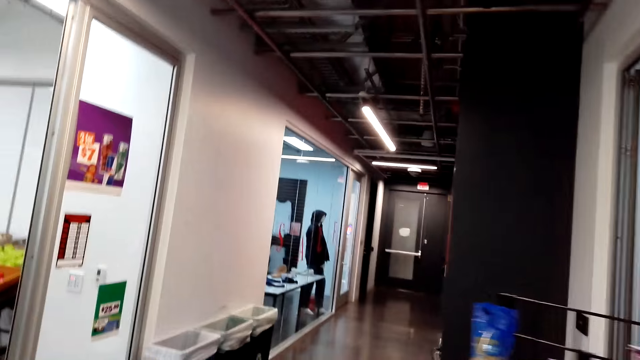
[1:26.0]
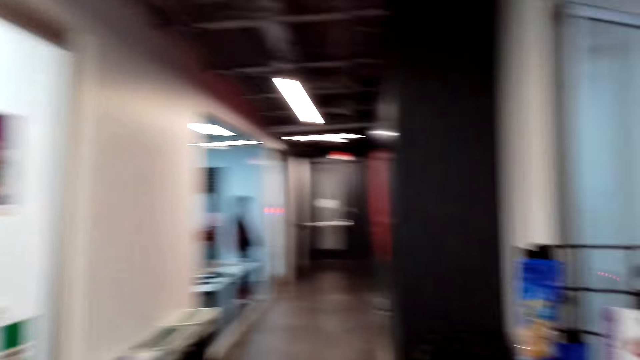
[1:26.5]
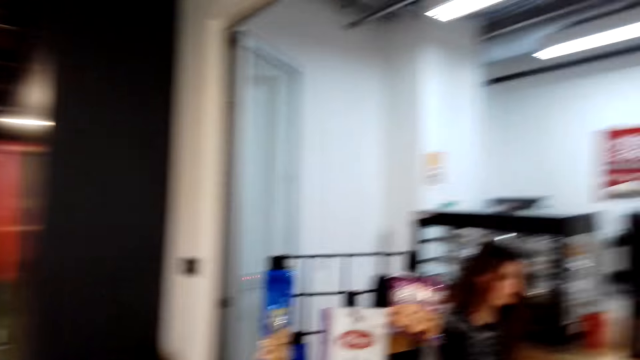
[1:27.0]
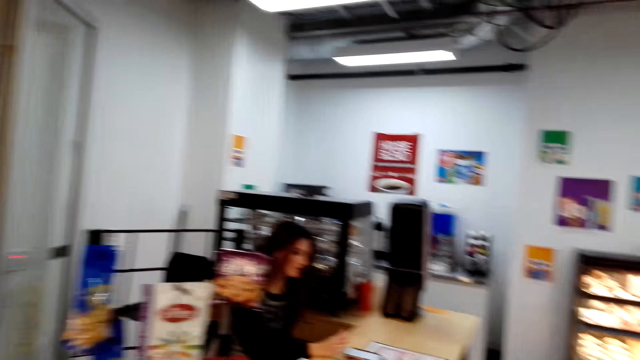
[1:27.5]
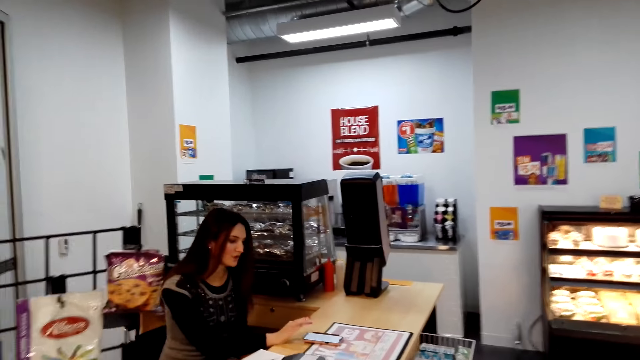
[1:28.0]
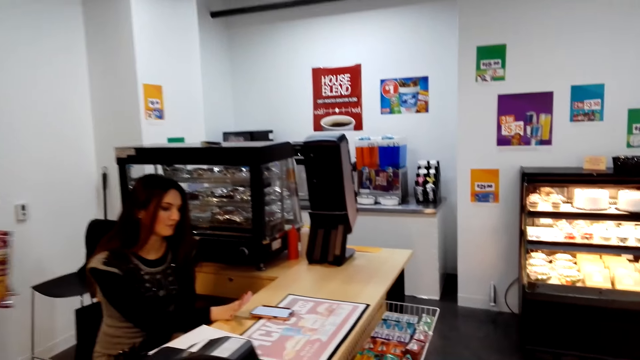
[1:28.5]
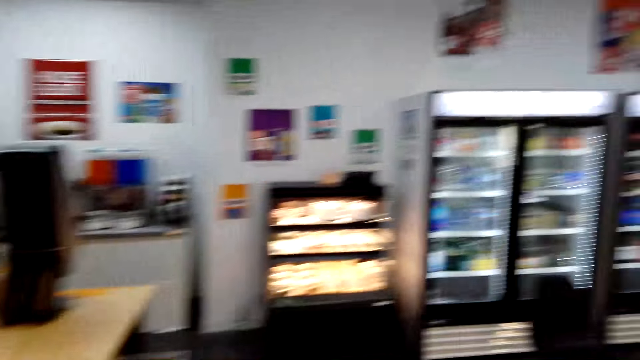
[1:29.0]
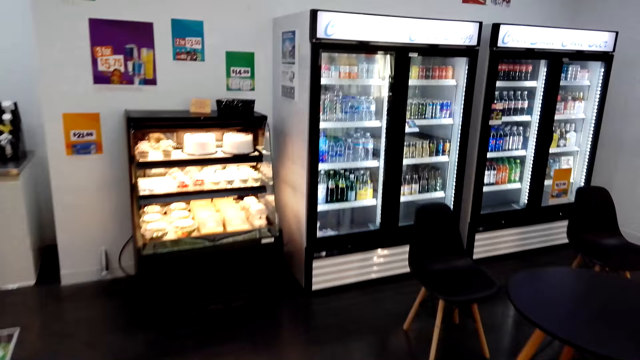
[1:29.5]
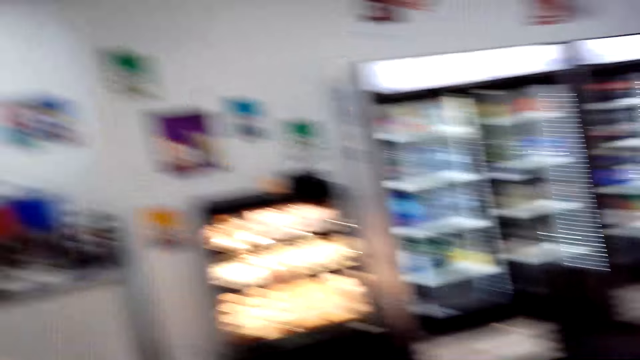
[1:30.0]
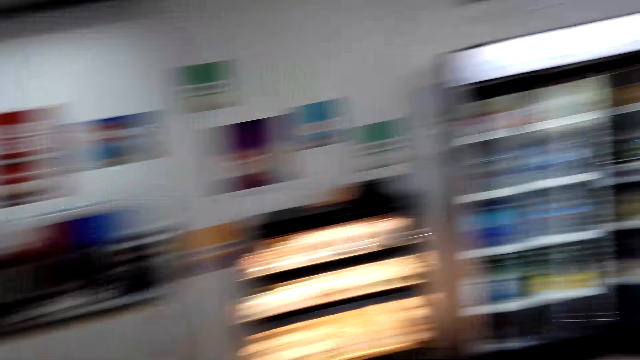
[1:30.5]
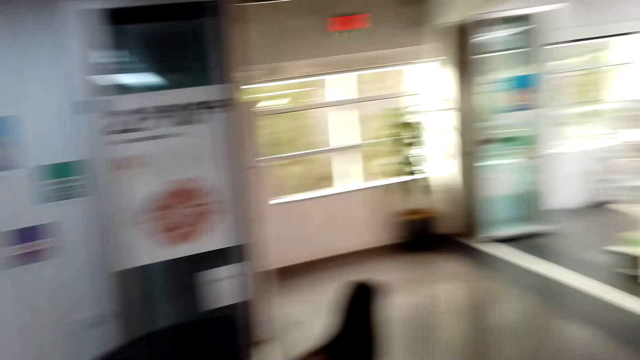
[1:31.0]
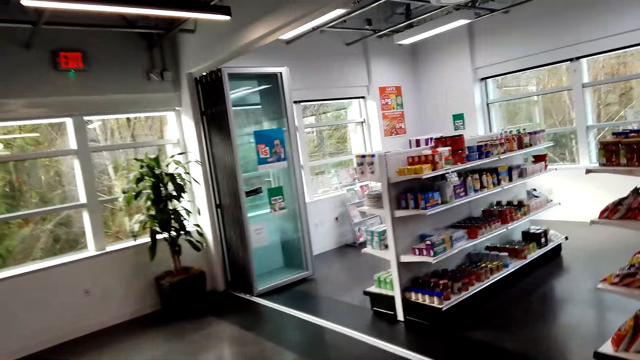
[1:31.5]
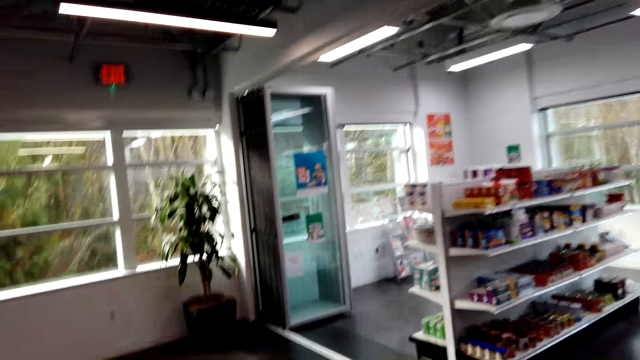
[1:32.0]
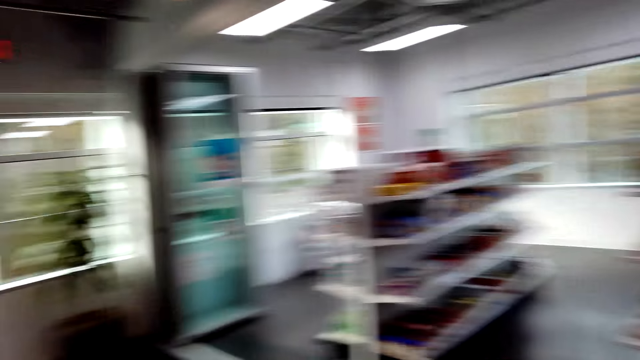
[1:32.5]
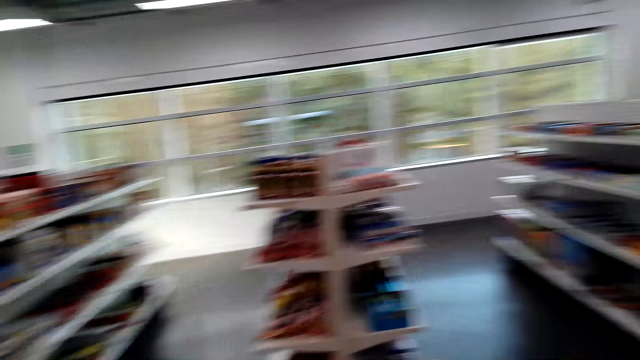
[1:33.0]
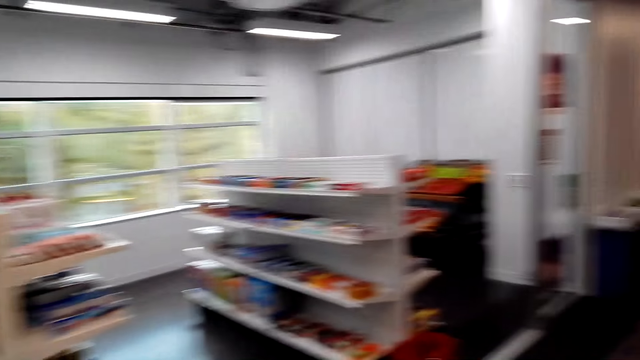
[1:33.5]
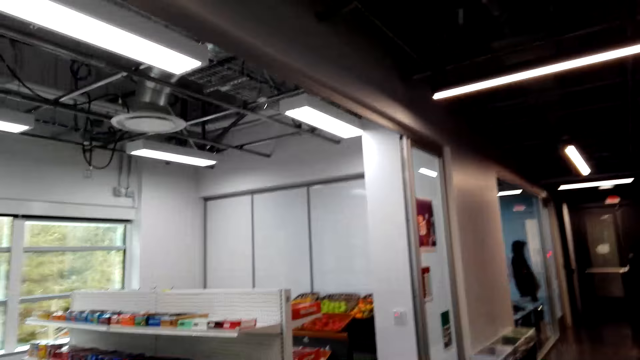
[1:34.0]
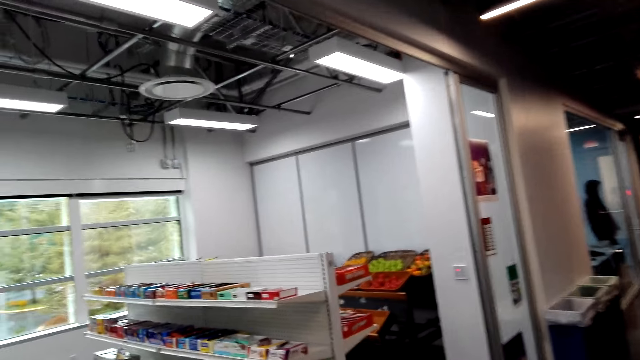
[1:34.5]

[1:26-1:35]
A cashier talks with the camera wearer. The camera wearer walks around the store.

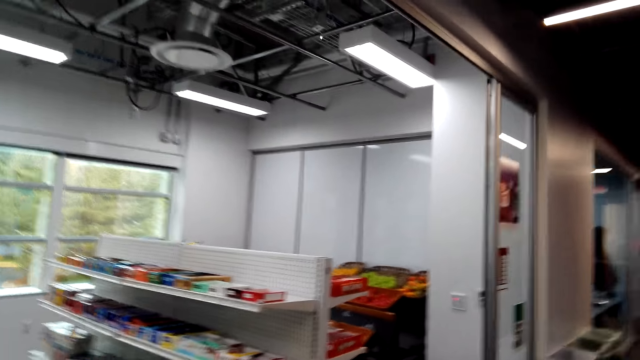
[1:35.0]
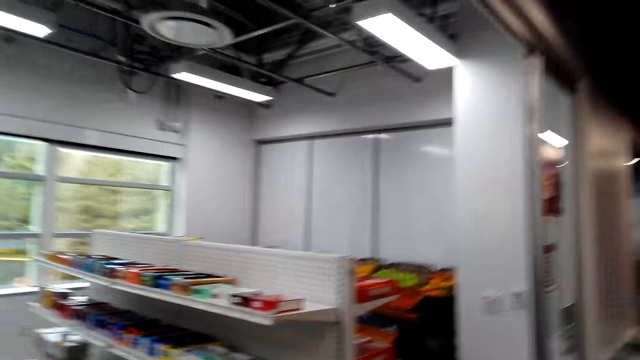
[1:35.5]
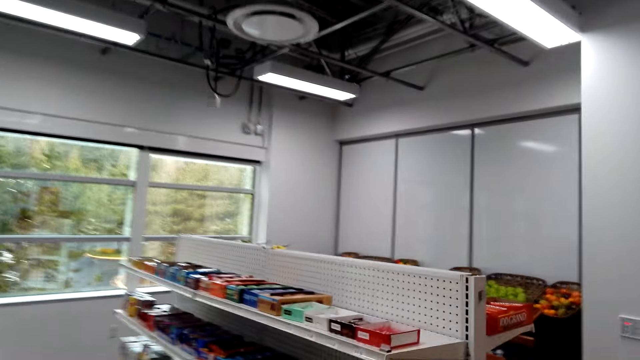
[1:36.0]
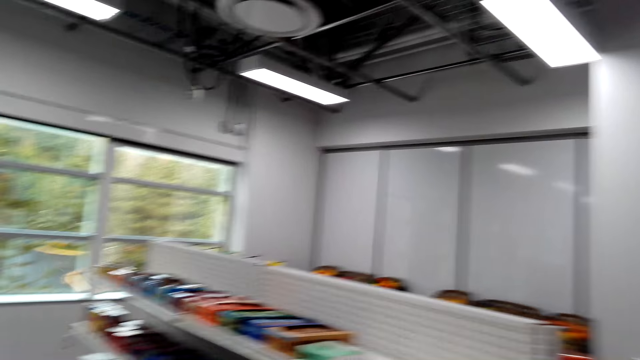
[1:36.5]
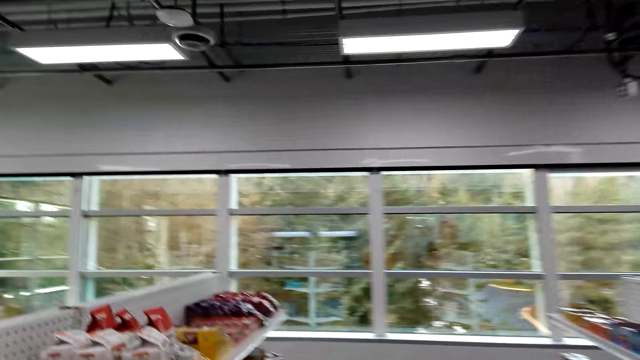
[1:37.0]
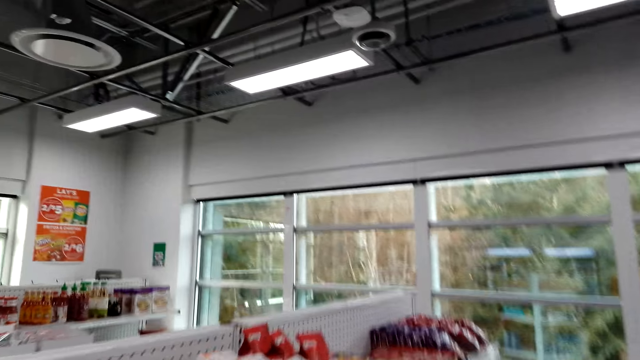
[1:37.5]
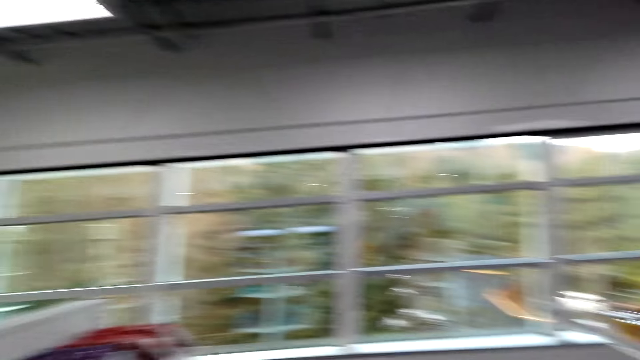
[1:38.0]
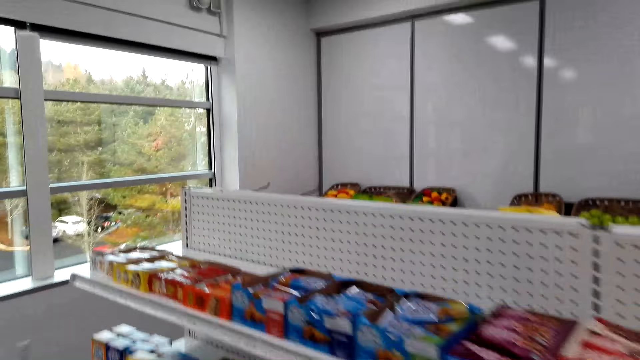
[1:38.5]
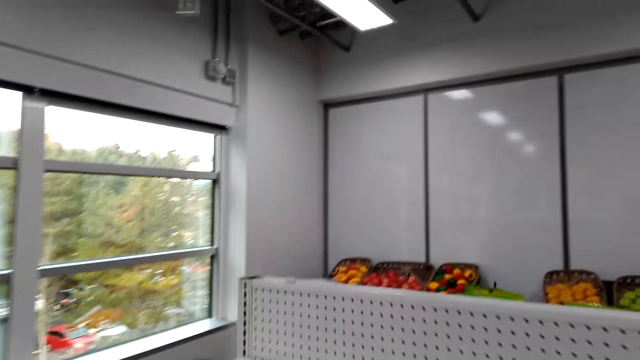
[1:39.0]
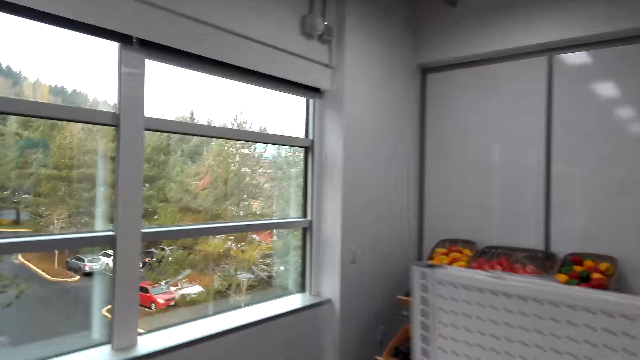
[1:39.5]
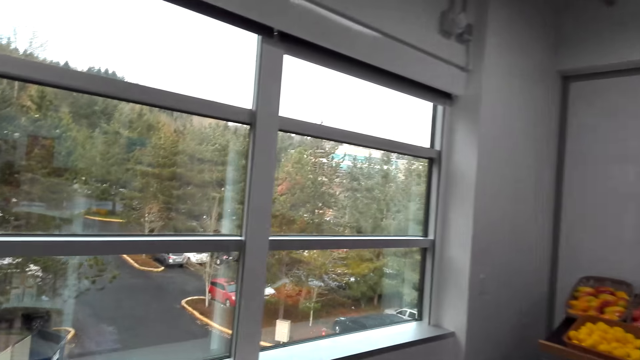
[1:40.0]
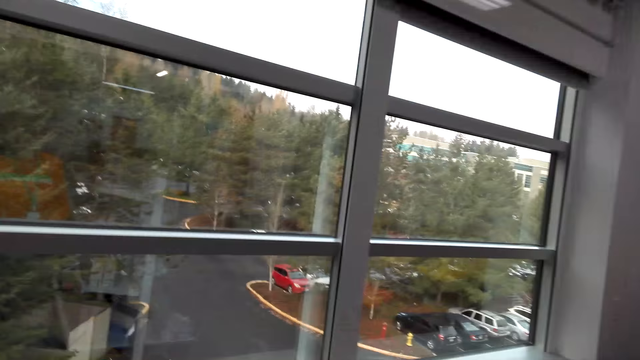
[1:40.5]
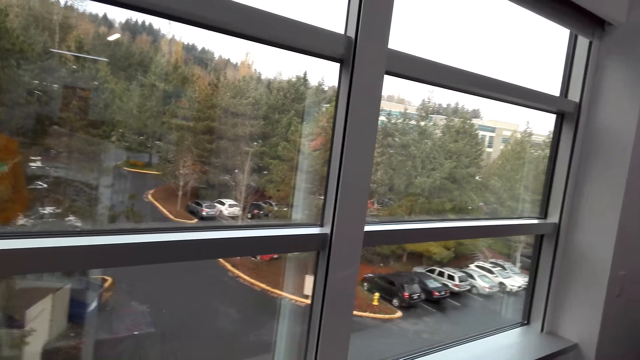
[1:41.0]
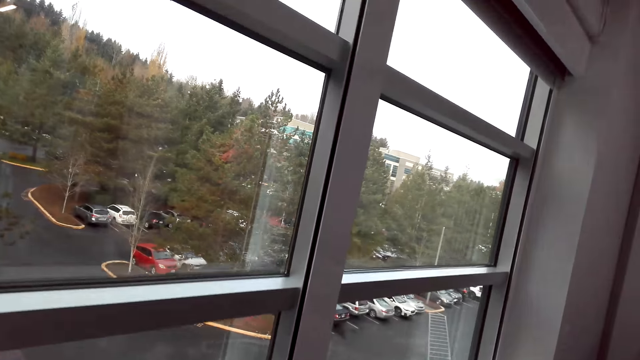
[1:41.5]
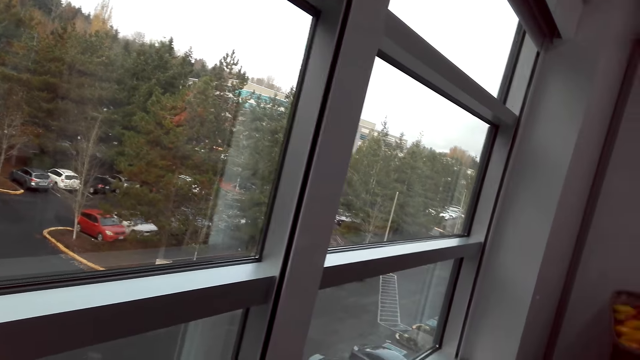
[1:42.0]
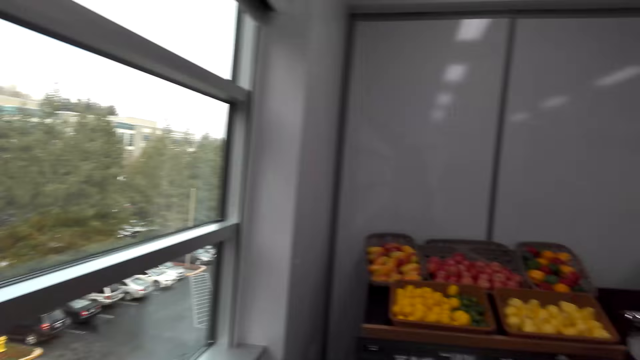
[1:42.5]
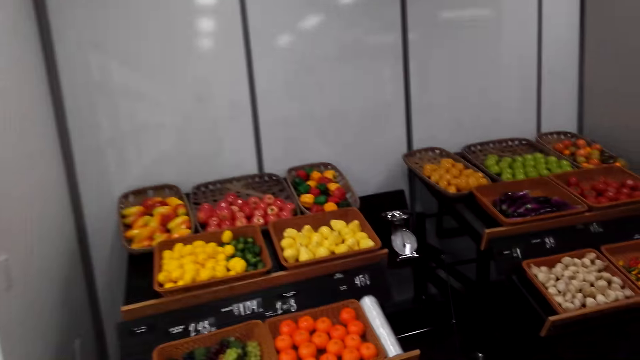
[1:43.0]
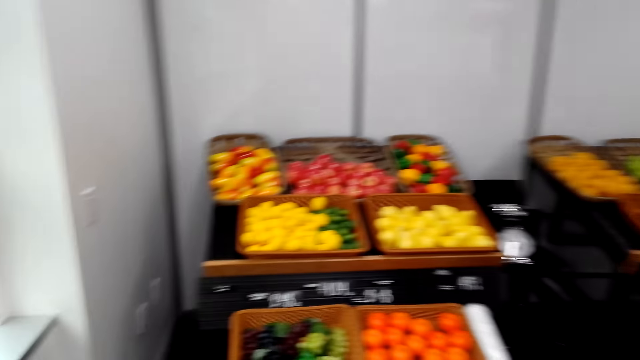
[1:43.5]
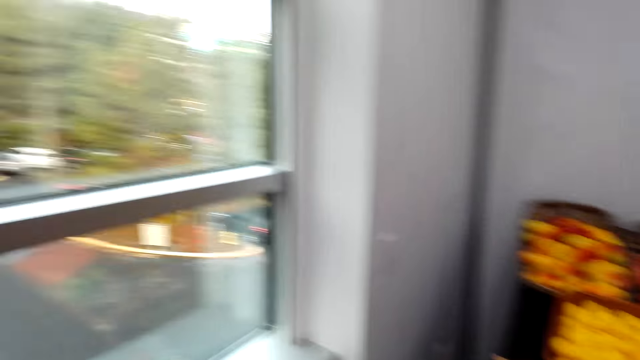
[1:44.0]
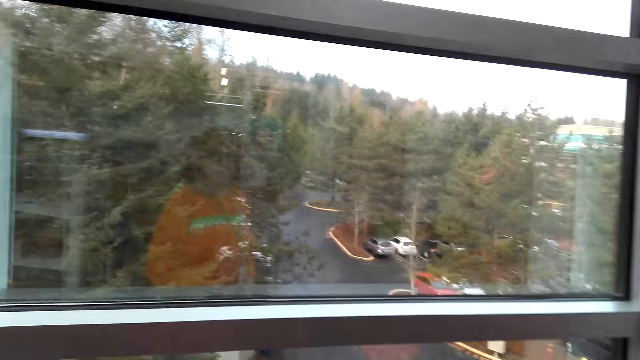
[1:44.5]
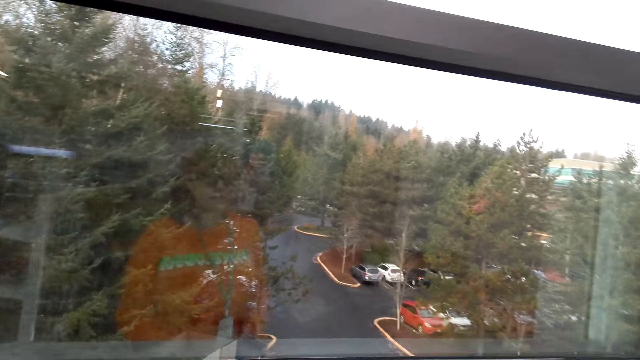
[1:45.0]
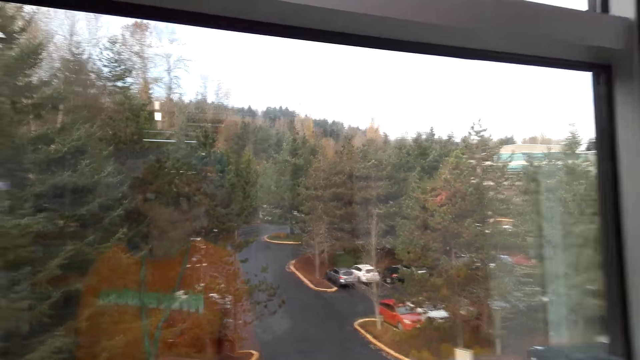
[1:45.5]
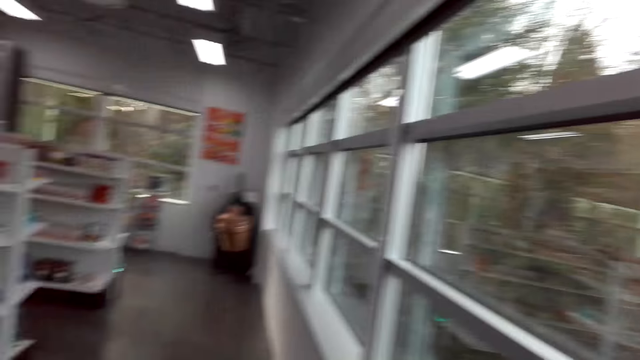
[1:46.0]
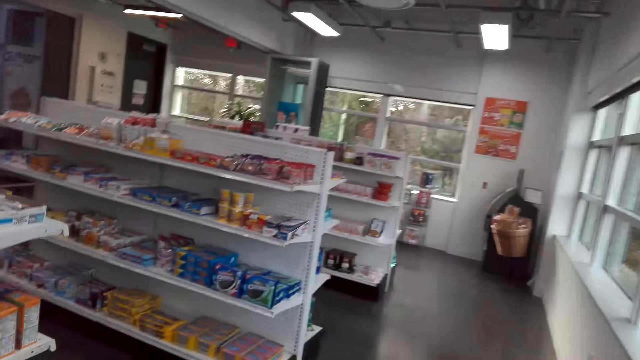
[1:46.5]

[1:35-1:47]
The camera wearer moves around. They look outside the window. They walk around.
